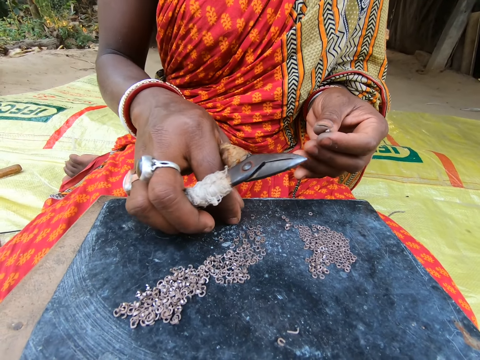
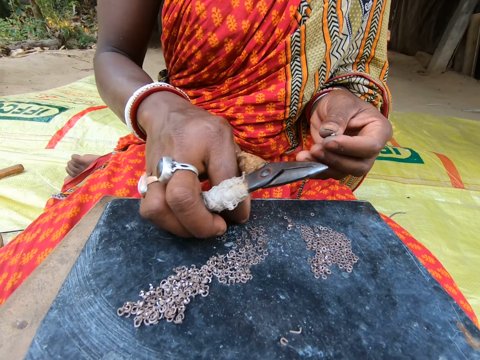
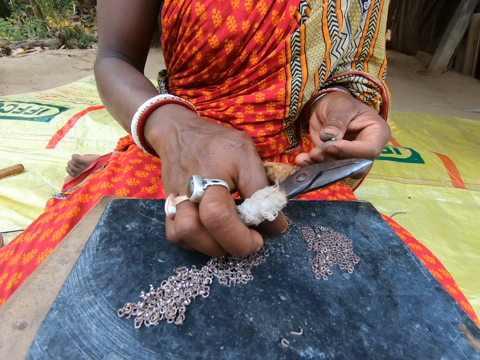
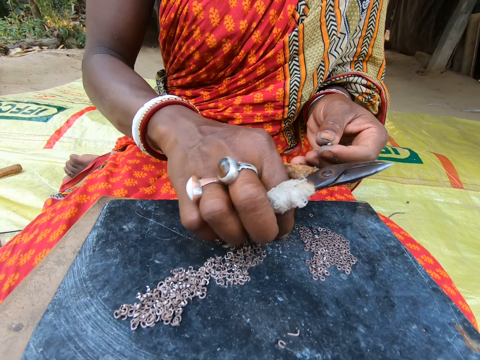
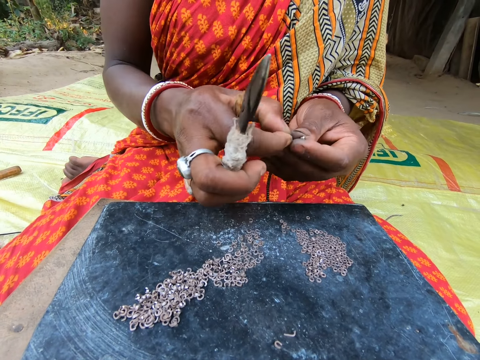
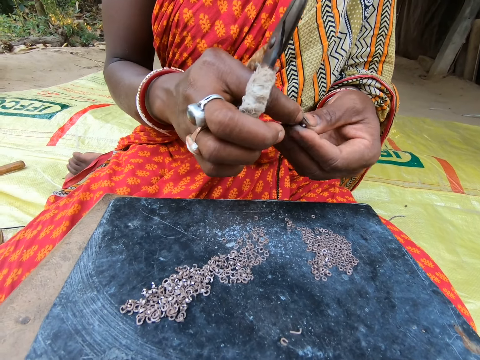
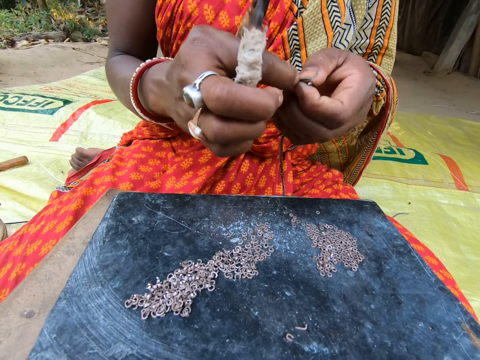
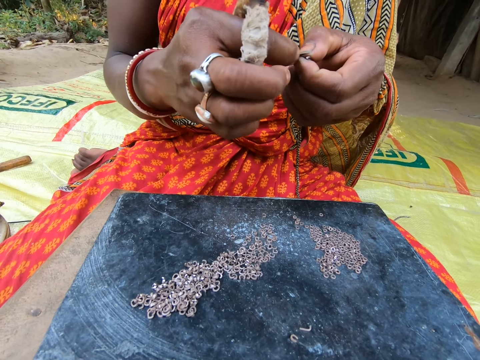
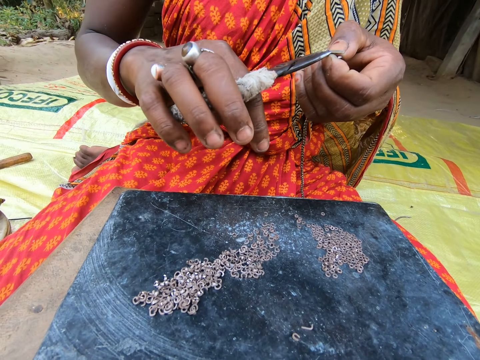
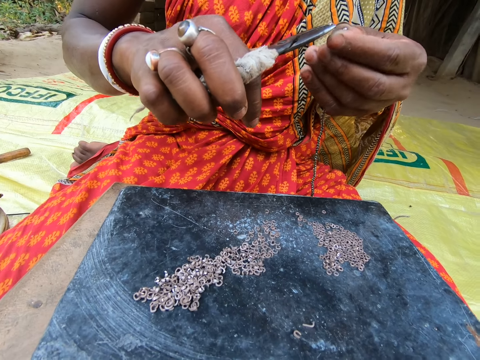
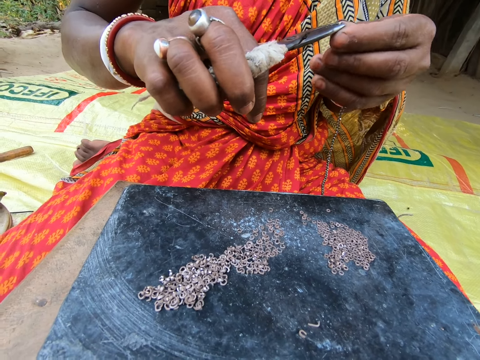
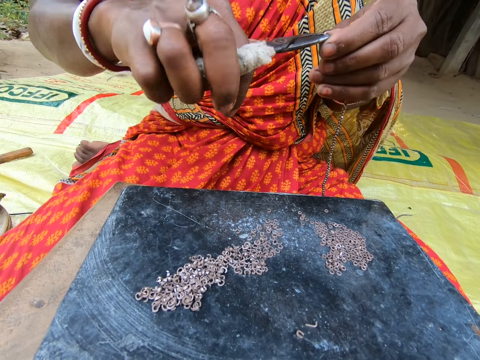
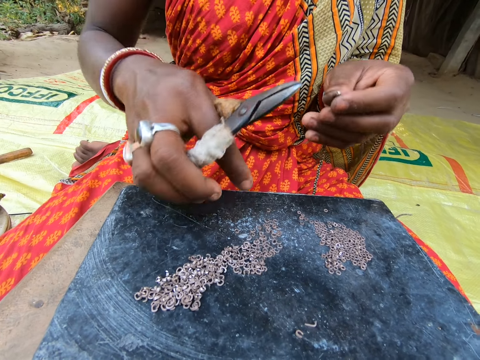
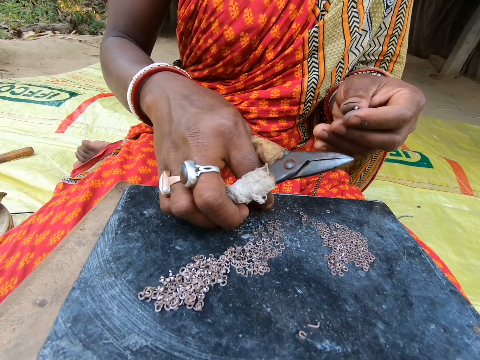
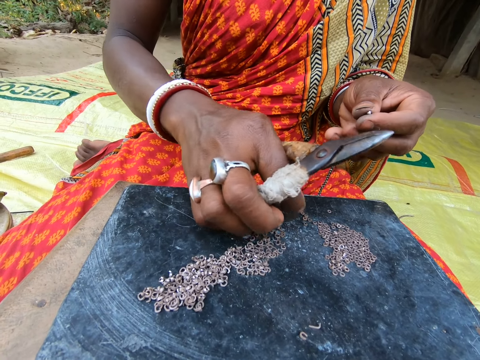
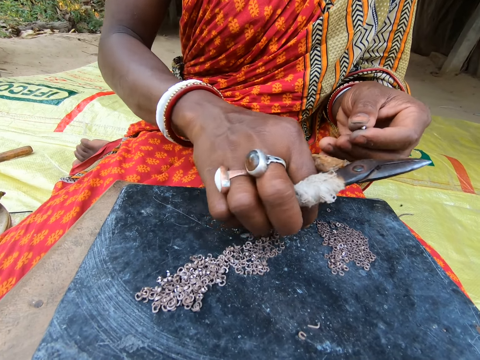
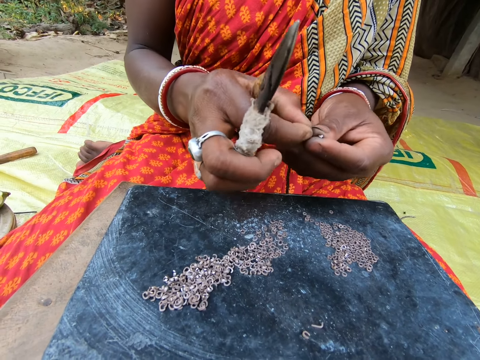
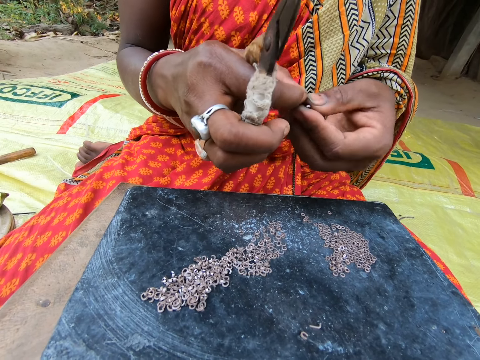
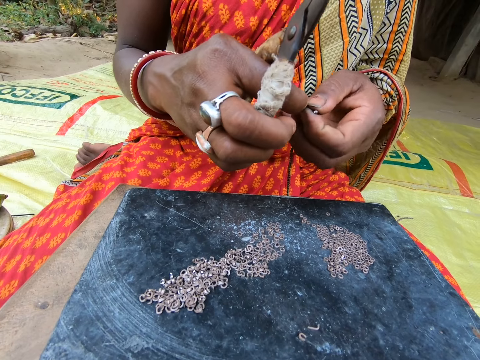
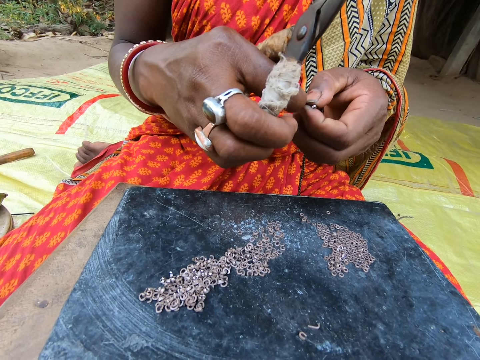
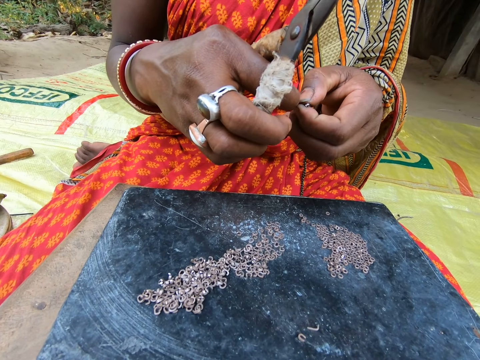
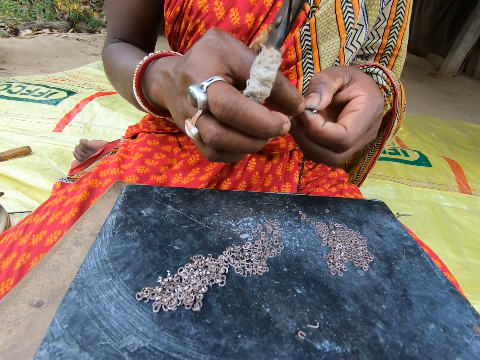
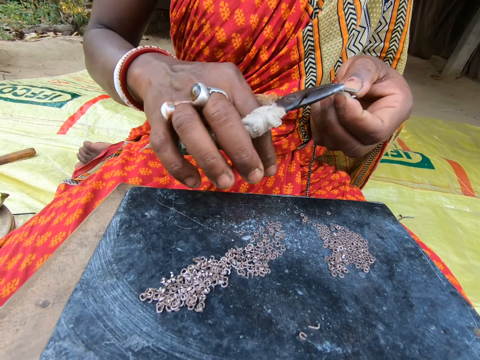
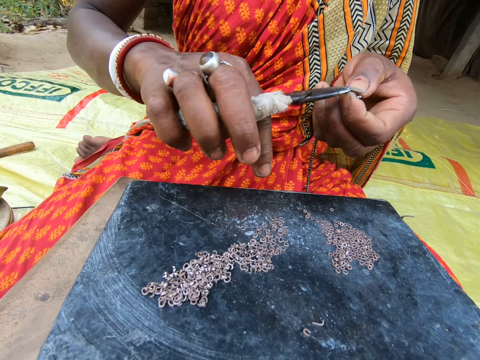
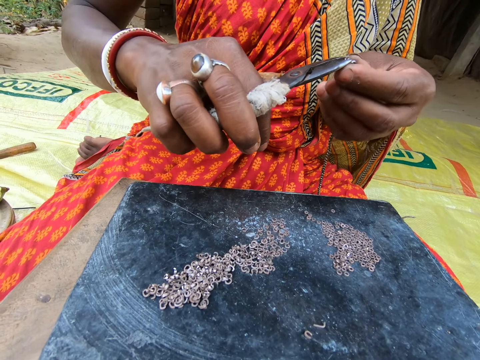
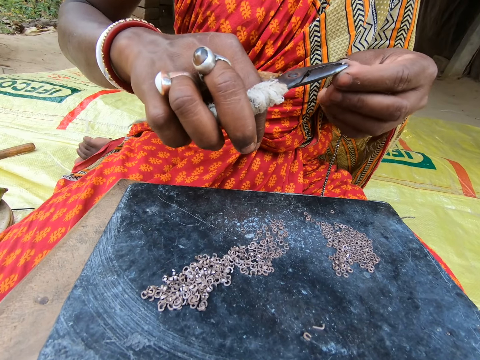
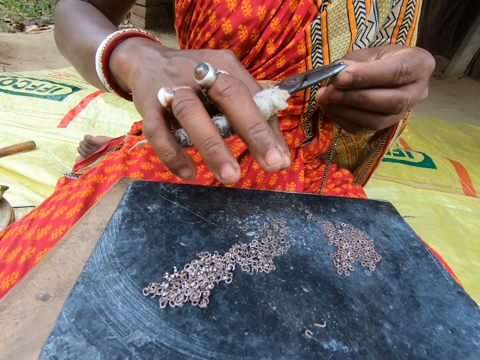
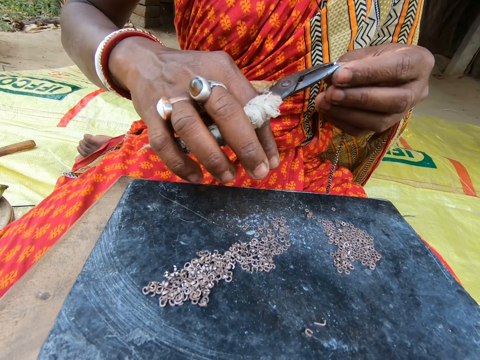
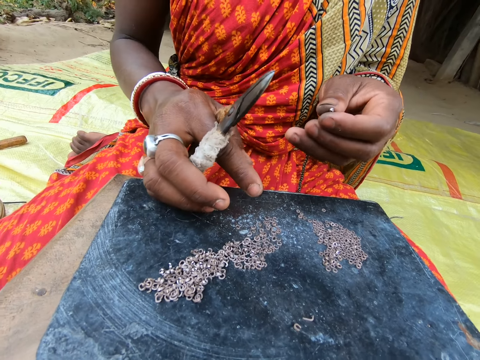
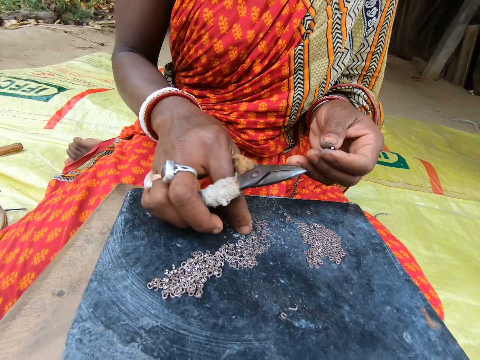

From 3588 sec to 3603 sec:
A woman picks up a ring on the stool with her right hand. She passes the ring from her right to left hand. She picks the ring from her left hand with the pair of pliers in her right hand. She places the ring on the string in her left hand with the pair of pliers in her right hand. She picks up a ring on the stool with her right hand. She passes the ring from her right to left hand. She picks the ring from her left hand with the pair of pliers in her right hand. She places the ring on the string in her left hand with the pair of pliers in her right hand.

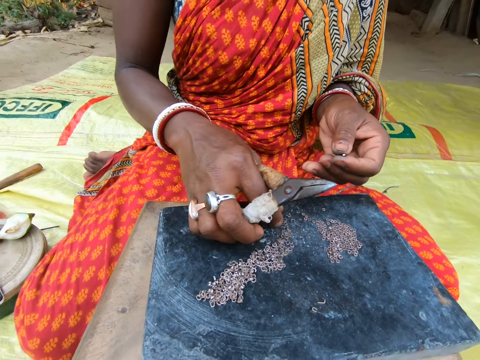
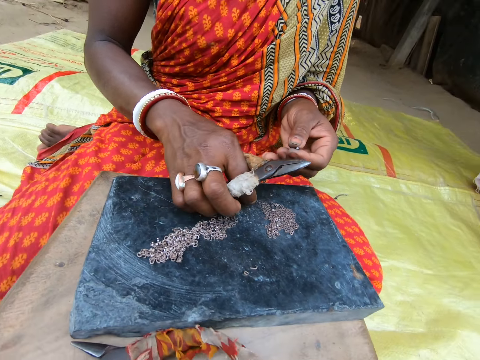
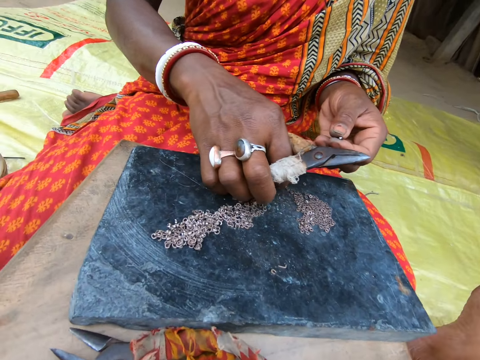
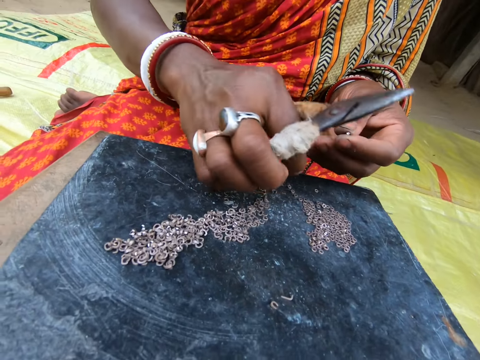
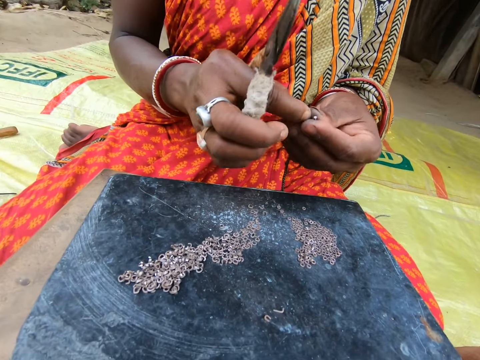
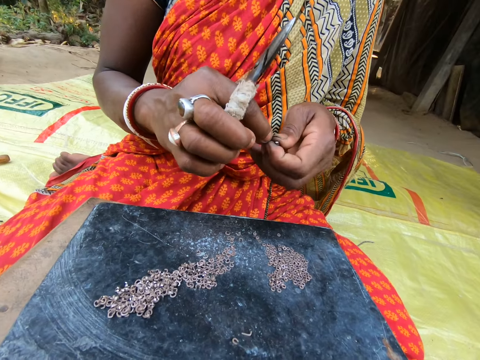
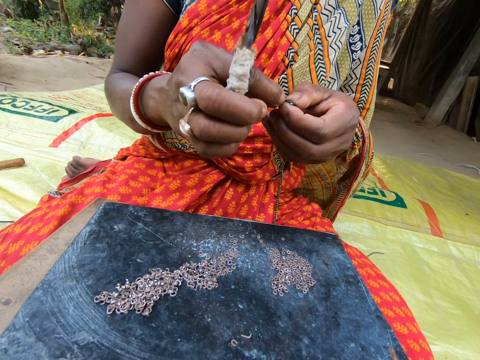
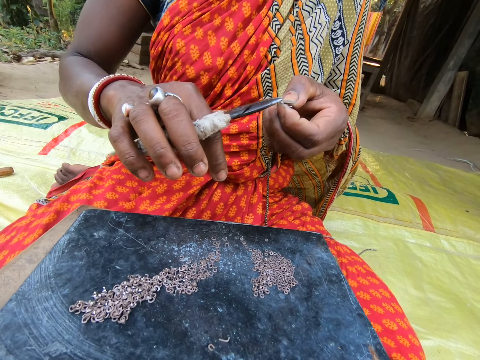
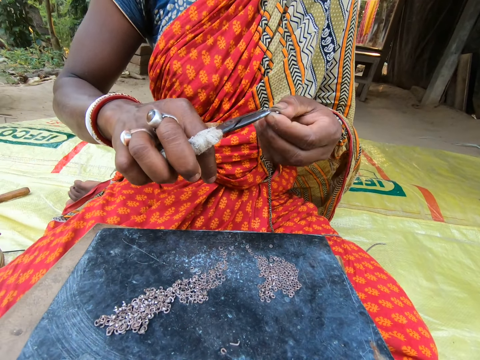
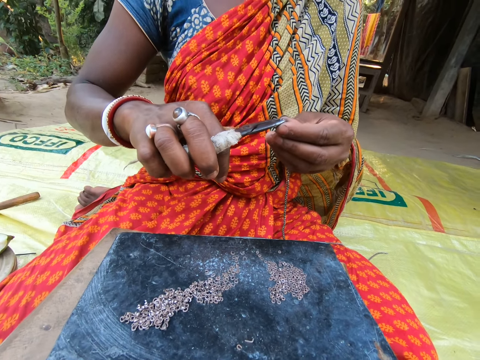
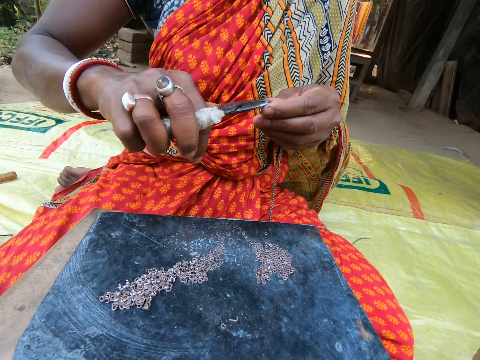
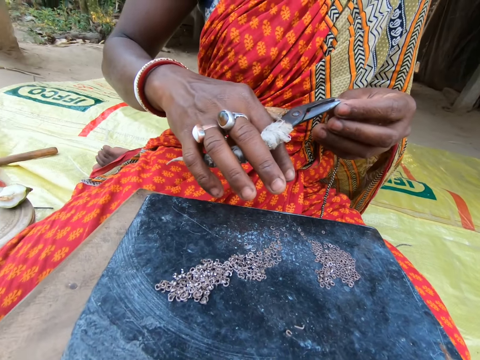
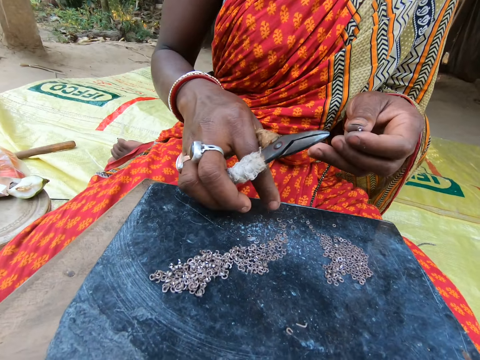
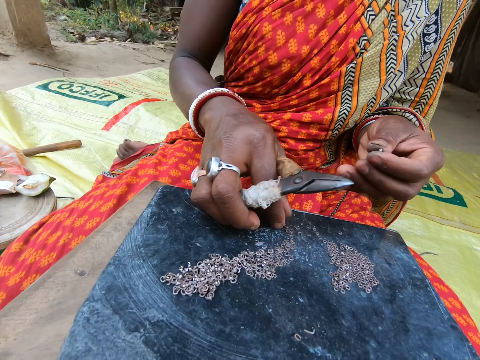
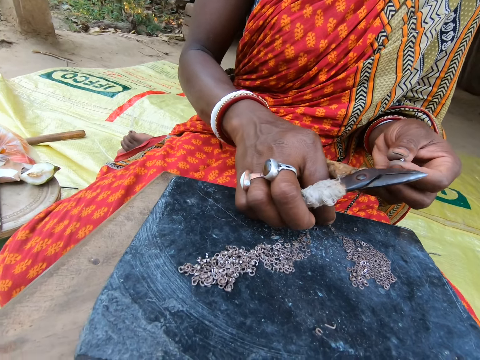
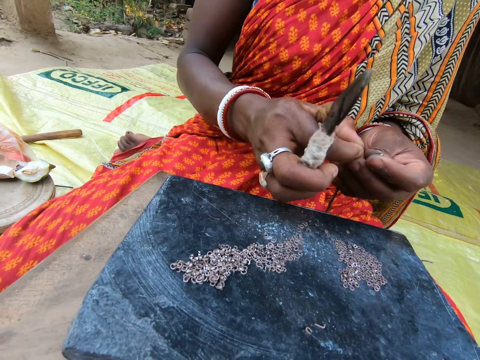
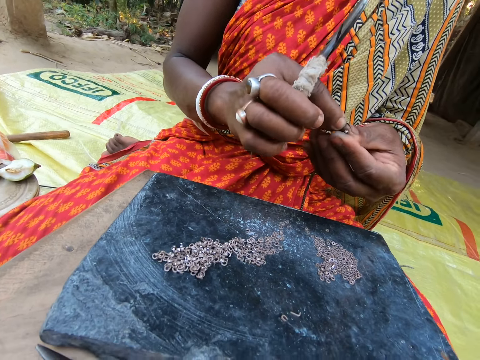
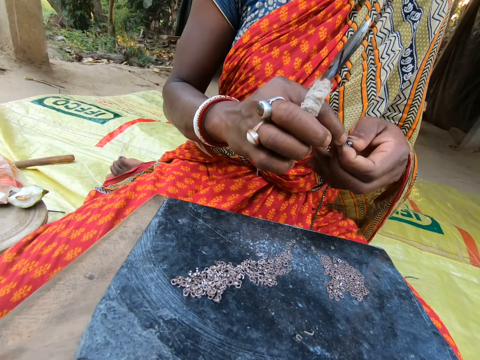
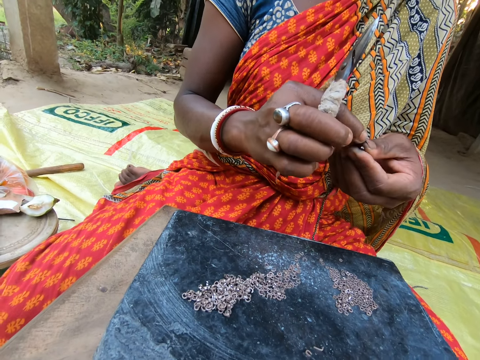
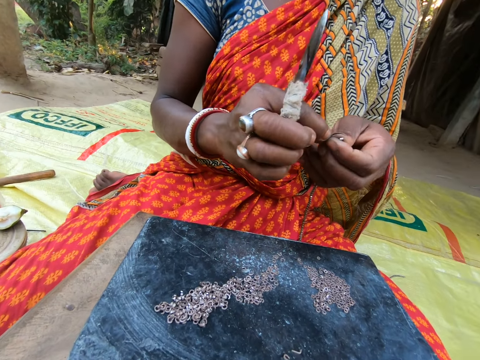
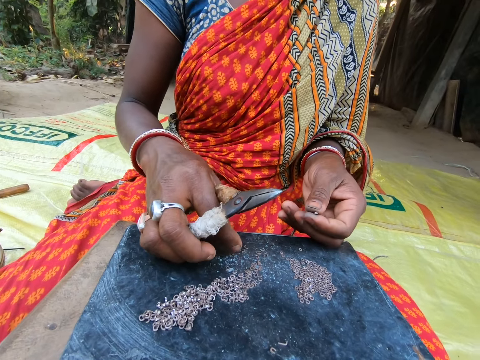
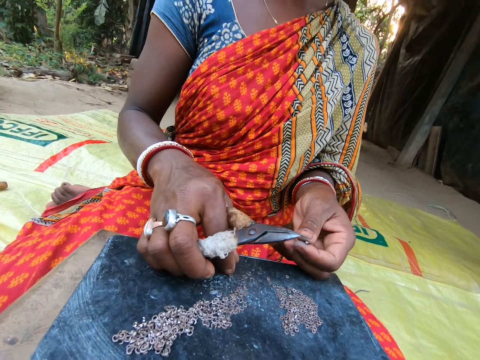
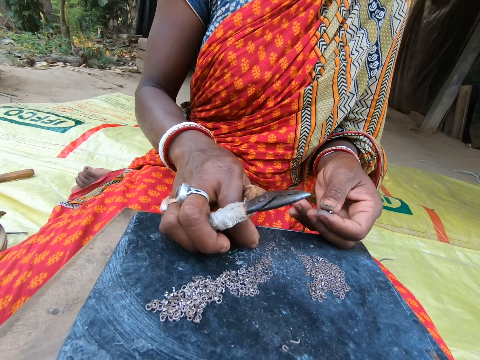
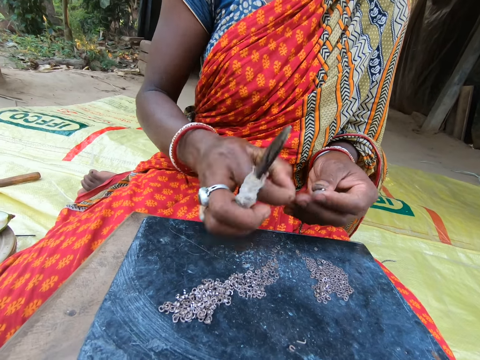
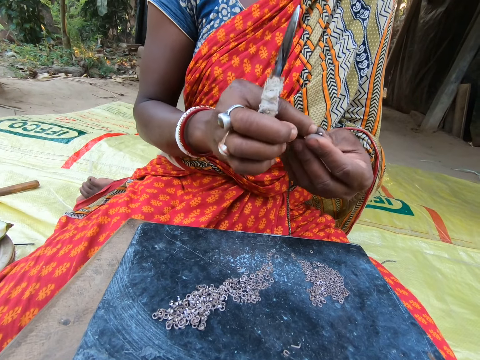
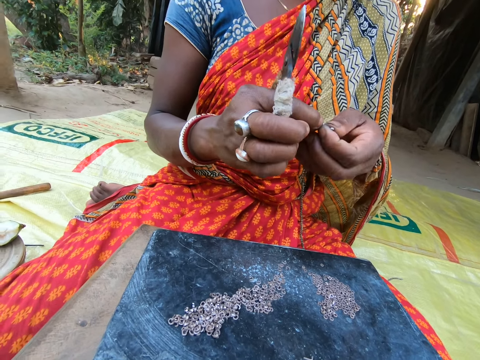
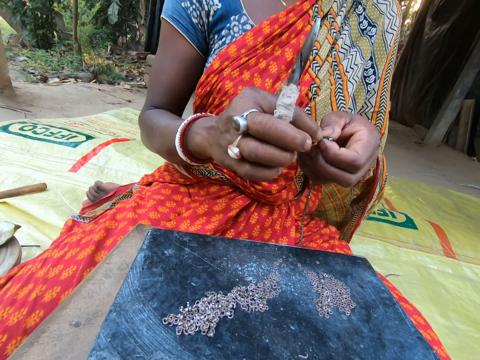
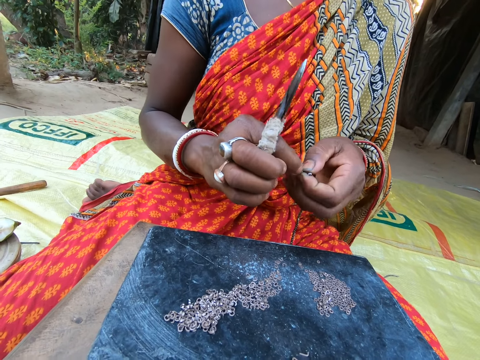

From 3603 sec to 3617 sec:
A woman picks up a ring on the stool with her right hand. She passes the ring from her right to left hand. She picks the ring from her left hand with the pair of pliers in her right hand. She places the ring on the string in her left hand with the pair of pliers in her right hand. She picks up a ring on the stool with her right hand. She passes the ring from her right to left hand. She drops the ring on the stool with her right hand. She picks up a ring on the stool with her right hand. She passes the ring from her right to left hand.
